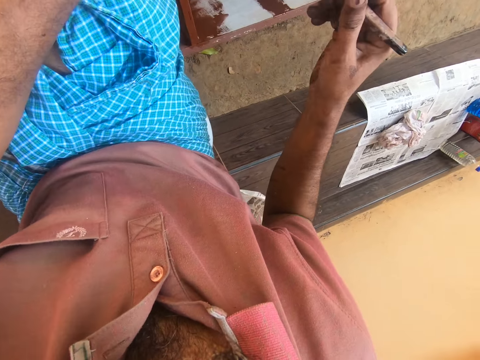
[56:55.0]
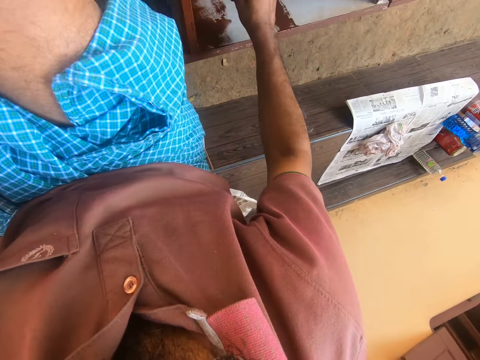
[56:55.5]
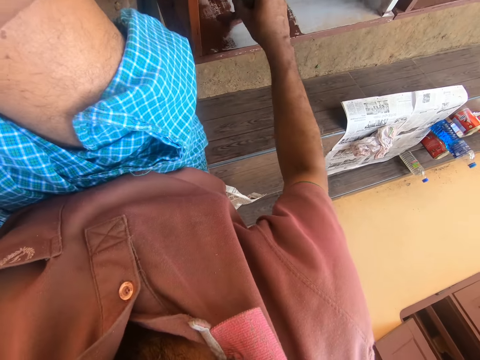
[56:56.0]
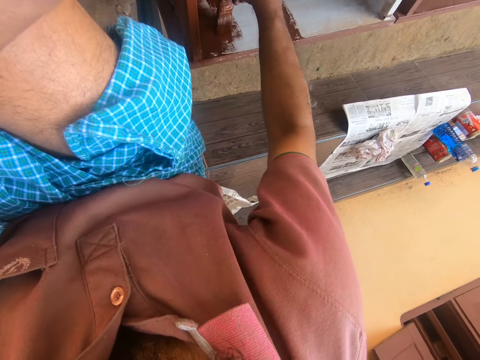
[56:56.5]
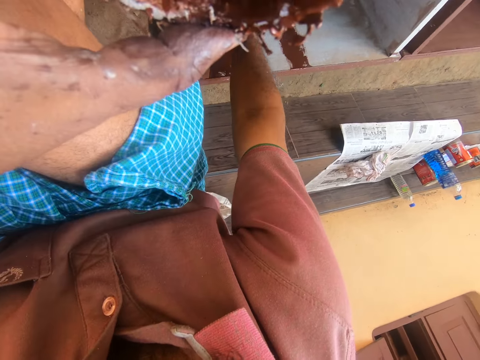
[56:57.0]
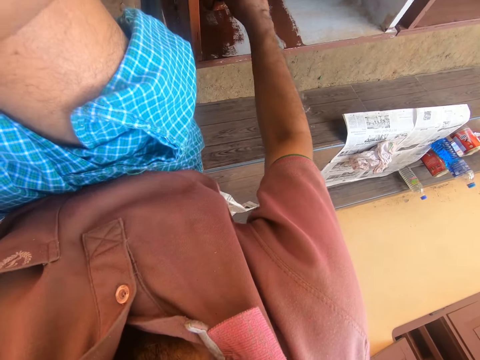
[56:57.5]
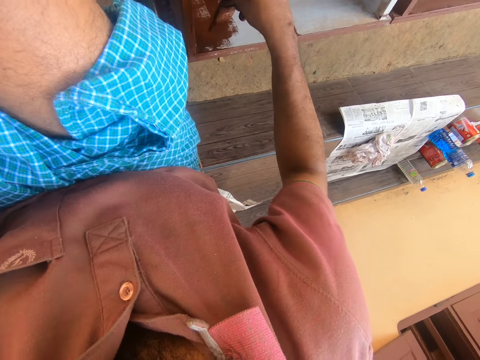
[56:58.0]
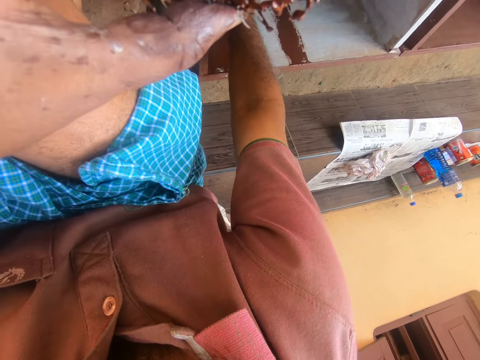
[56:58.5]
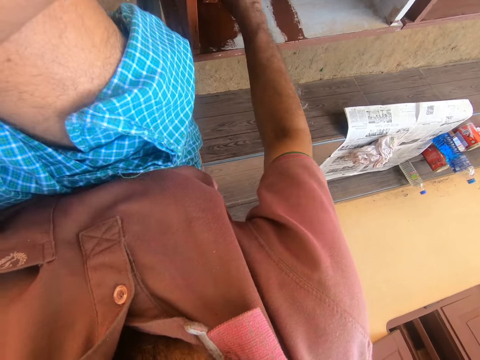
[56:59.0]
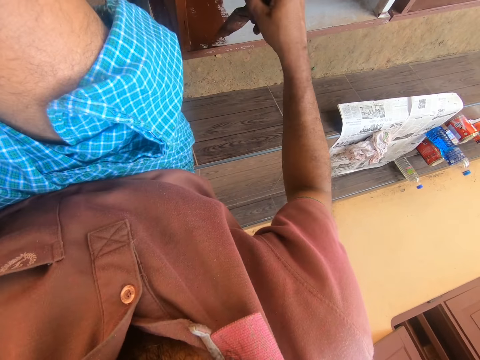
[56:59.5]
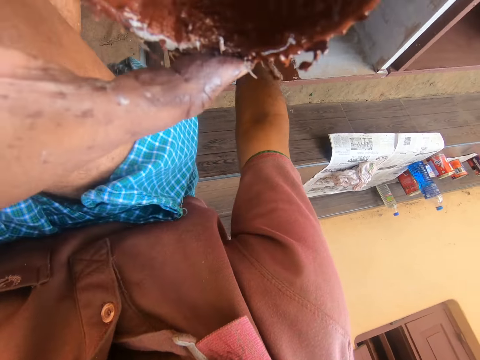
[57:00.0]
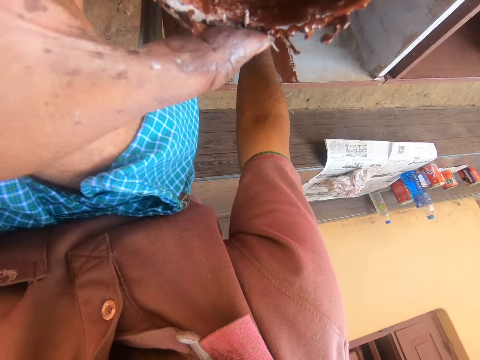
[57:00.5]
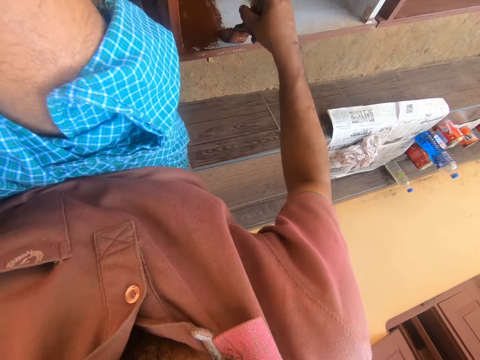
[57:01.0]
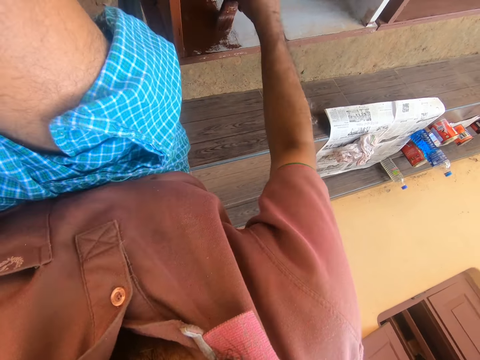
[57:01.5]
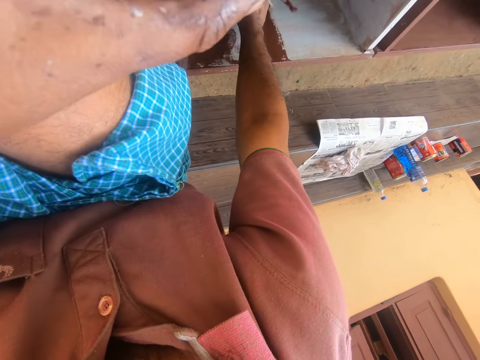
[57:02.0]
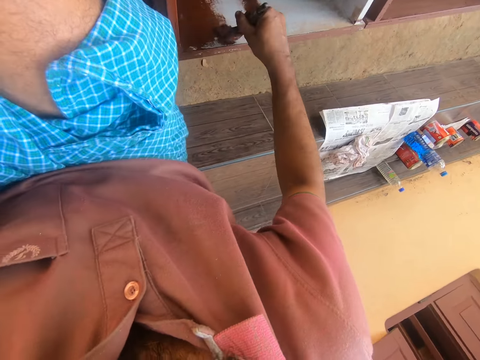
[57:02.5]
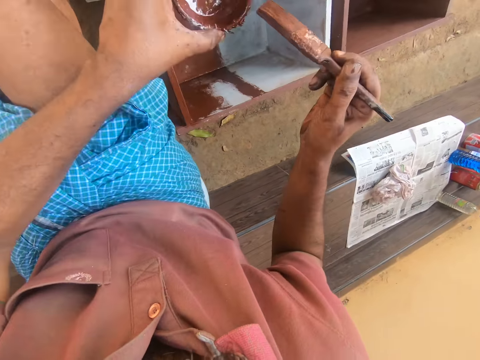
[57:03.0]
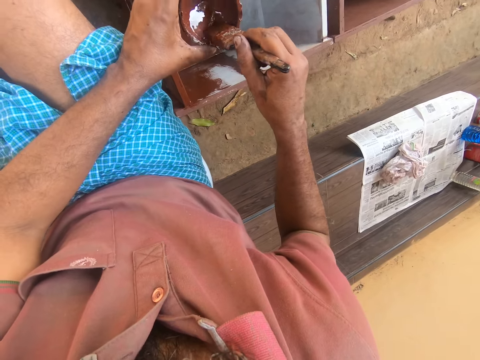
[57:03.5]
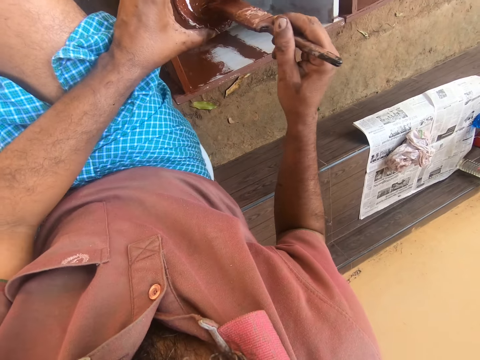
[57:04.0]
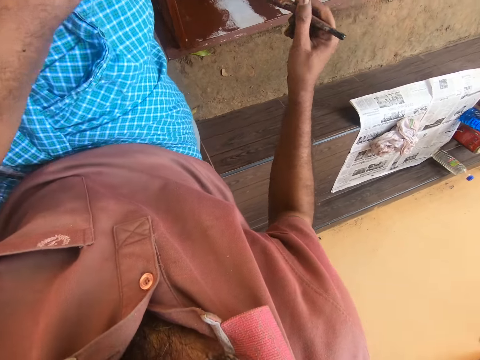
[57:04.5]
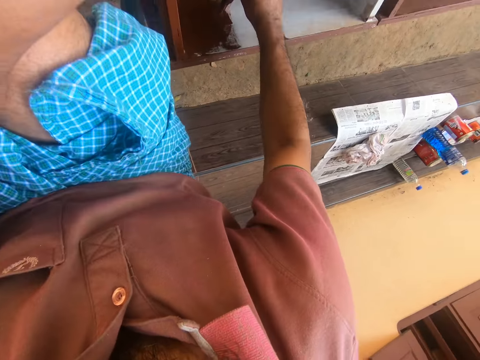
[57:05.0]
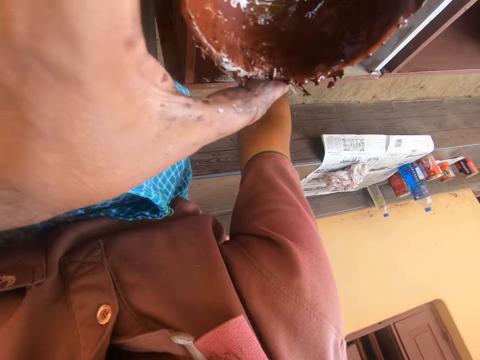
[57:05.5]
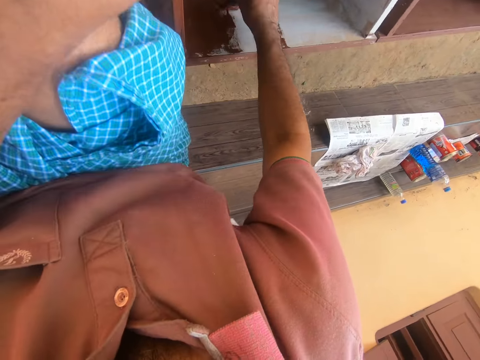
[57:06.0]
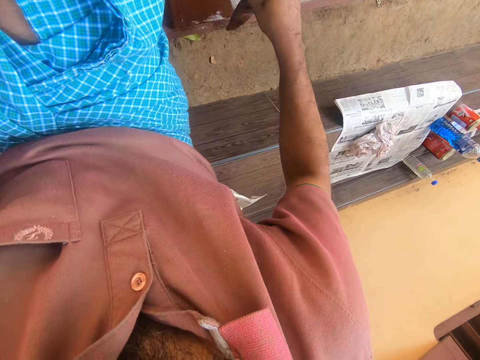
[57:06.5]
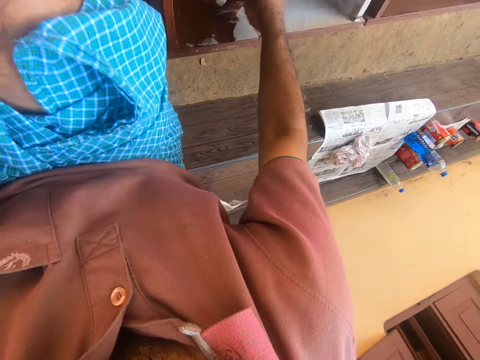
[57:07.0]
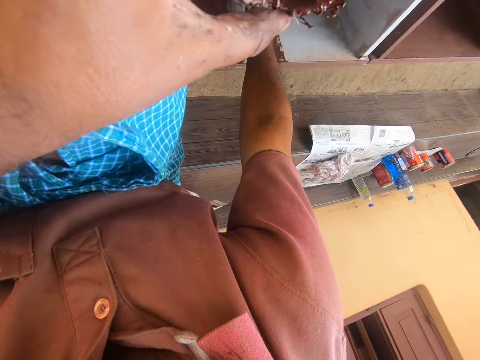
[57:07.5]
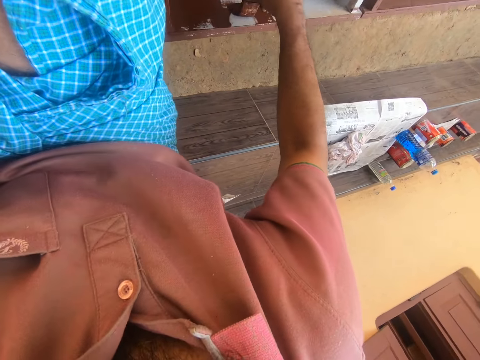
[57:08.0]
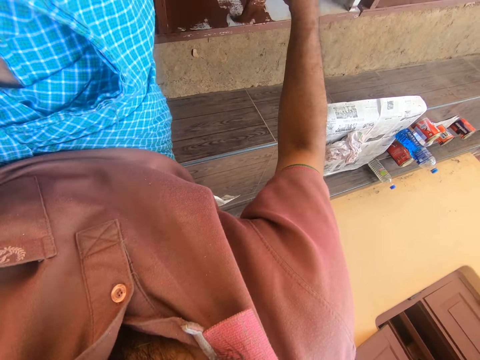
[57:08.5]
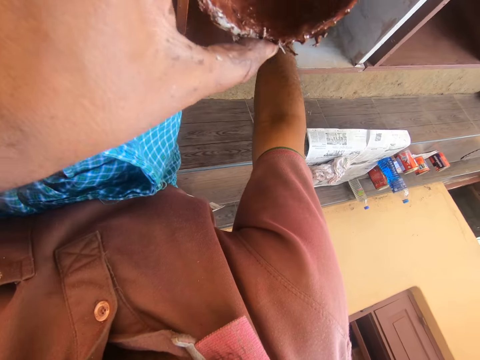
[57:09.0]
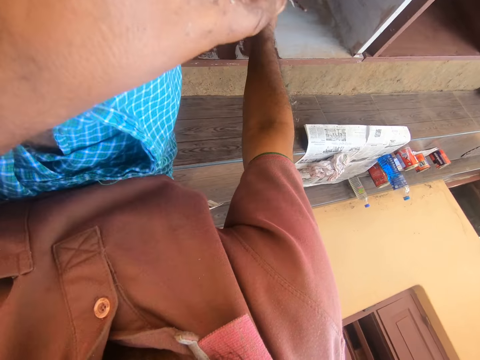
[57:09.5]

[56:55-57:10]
The camera wearer removes the paintbrush in the can of paint. They paint the wooden structure with the paintbrush. They dip the paintbrush in the can of paint. They remove the paintbrush in the can of paint. They paint the wooden structure with the paintbrush.

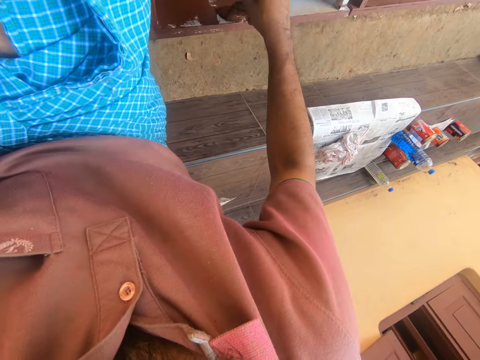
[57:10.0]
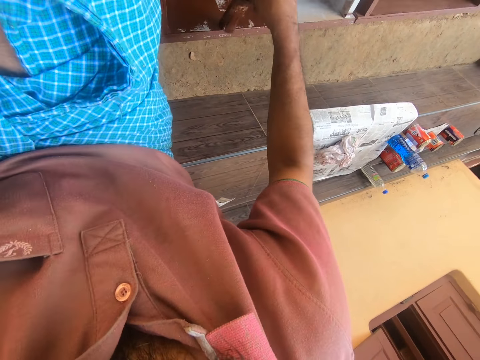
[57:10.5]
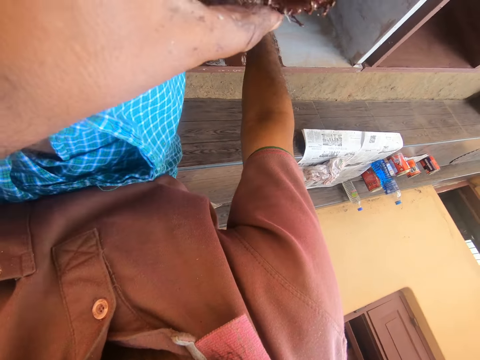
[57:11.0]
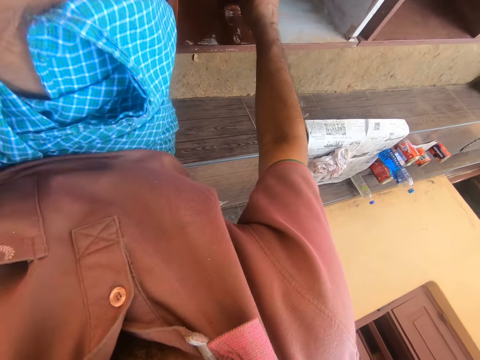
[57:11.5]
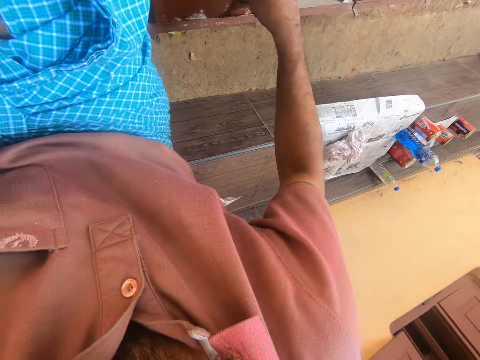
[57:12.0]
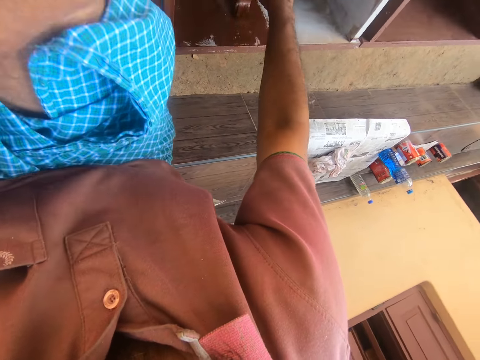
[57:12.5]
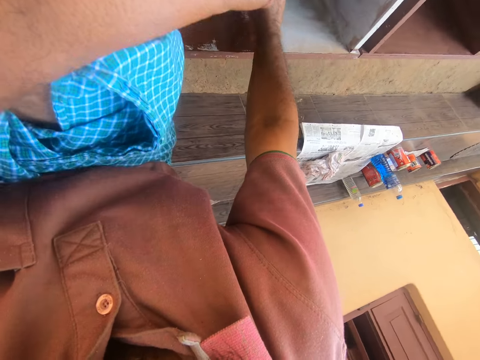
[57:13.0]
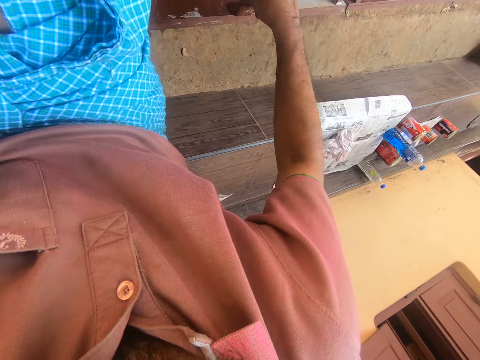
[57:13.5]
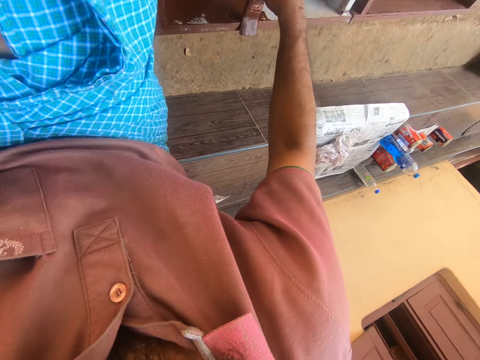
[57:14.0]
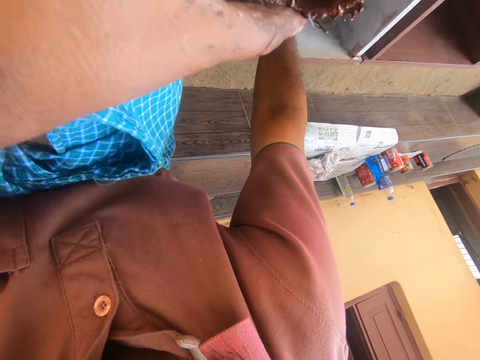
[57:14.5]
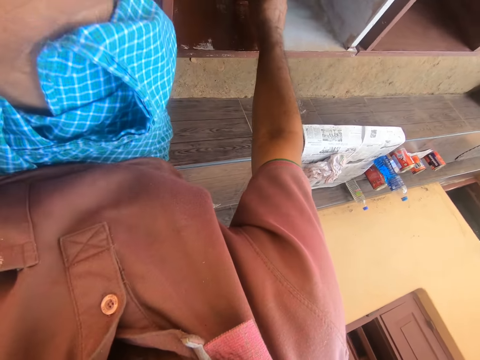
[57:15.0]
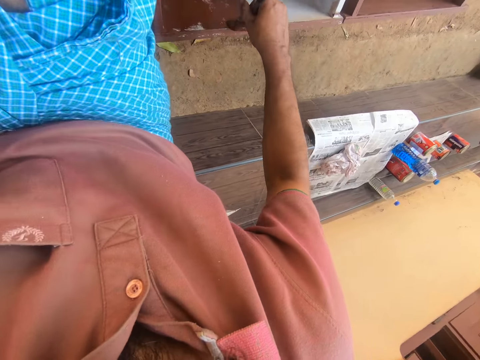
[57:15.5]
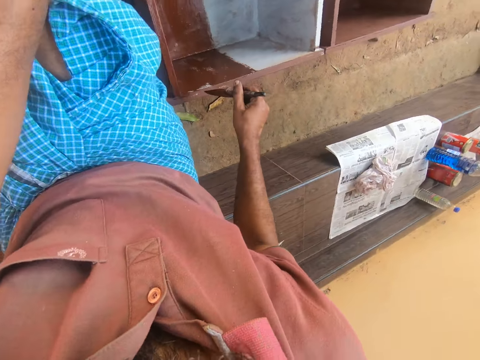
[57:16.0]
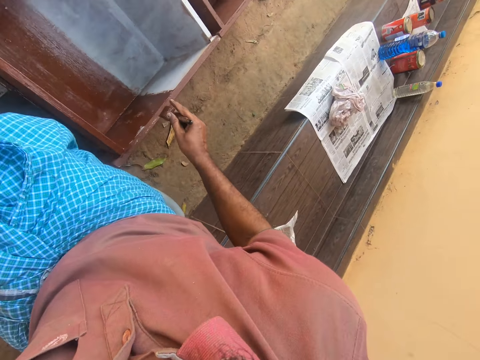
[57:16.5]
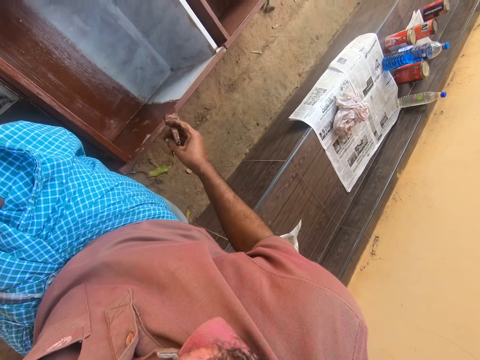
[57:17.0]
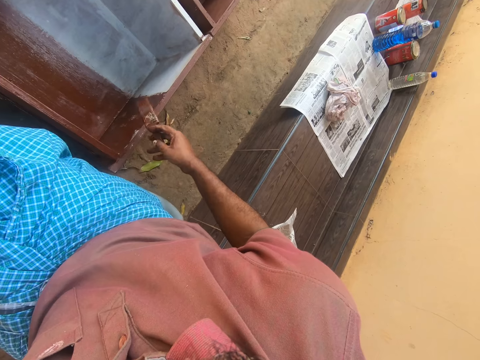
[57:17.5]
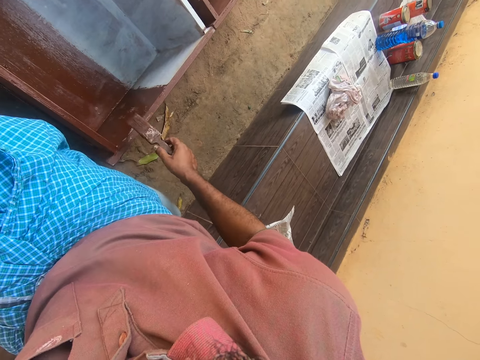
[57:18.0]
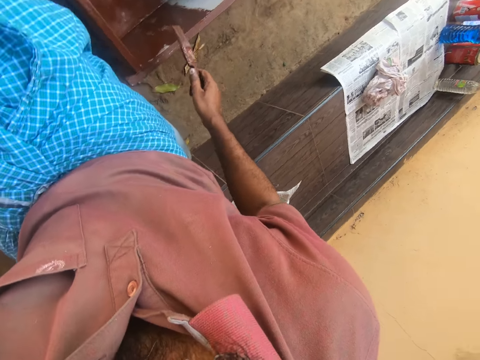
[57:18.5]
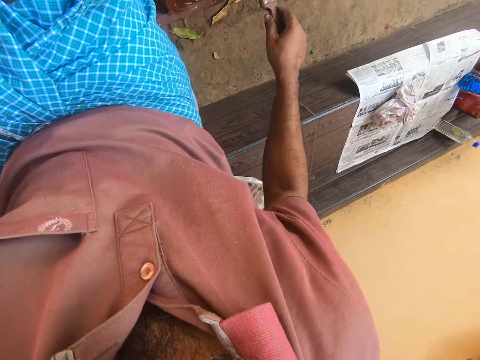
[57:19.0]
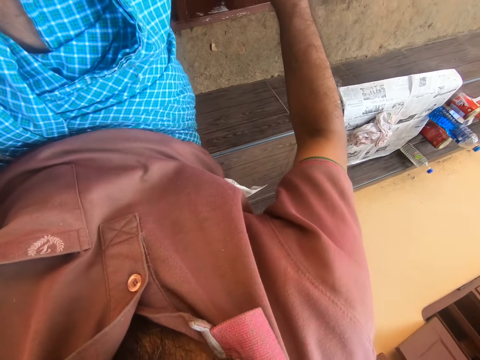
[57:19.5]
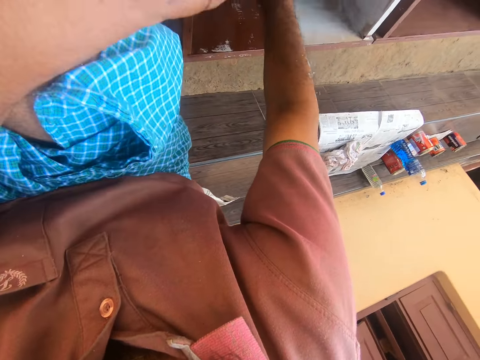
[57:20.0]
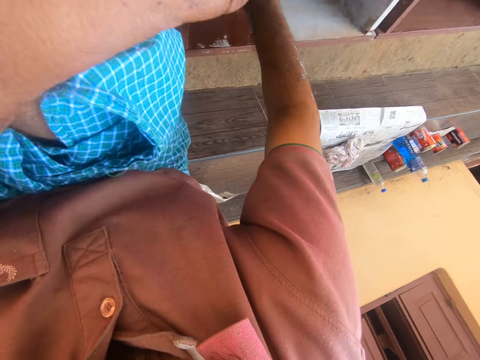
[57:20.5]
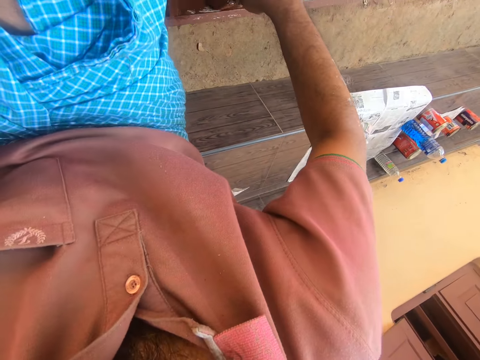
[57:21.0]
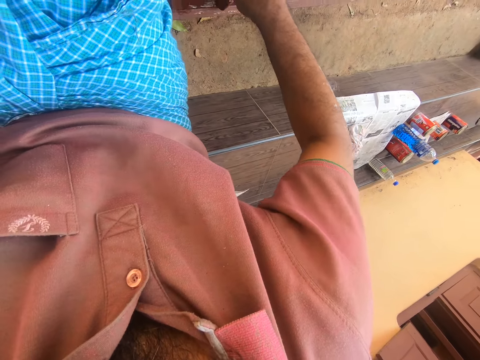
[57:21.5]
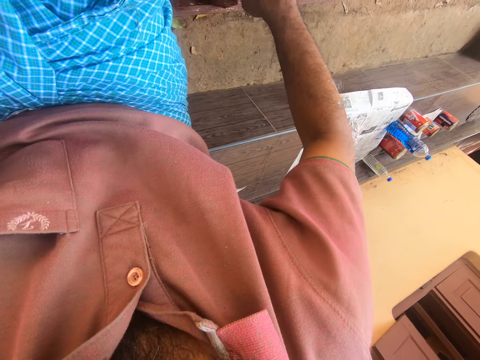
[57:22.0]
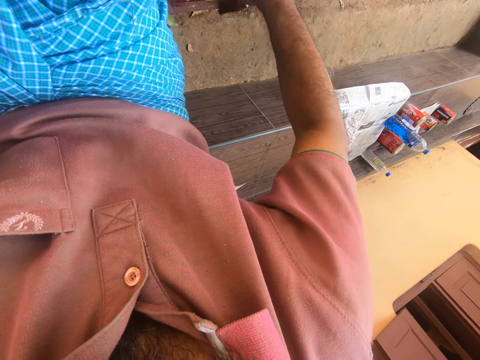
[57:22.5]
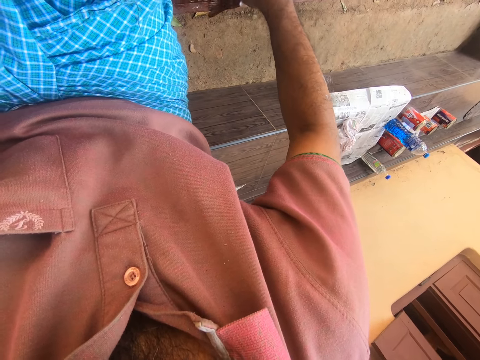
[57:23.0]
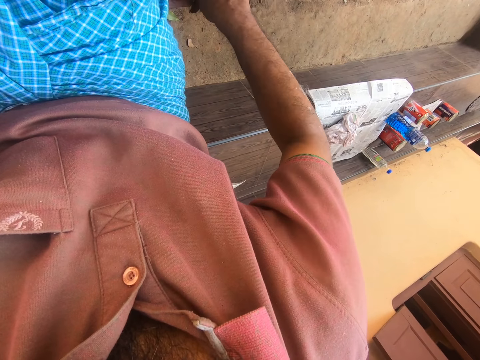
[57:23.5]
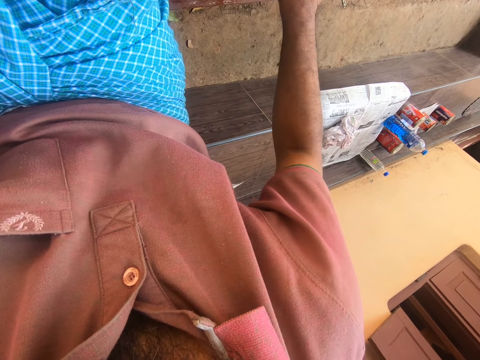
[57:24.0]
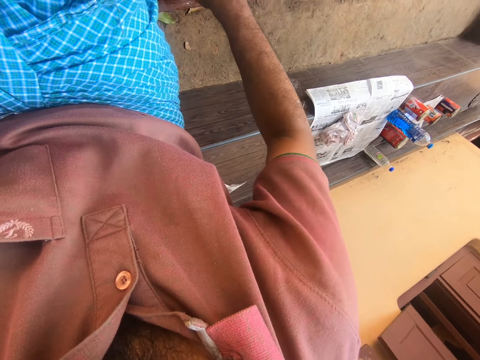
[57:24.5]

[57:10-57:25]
The camera wearer talks to a woman. They paint the wooden structure with the paintbrush.
